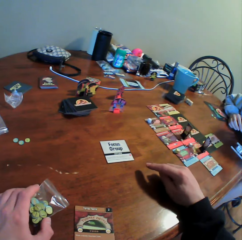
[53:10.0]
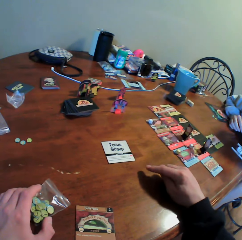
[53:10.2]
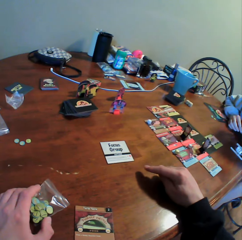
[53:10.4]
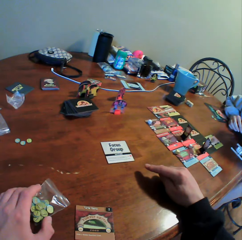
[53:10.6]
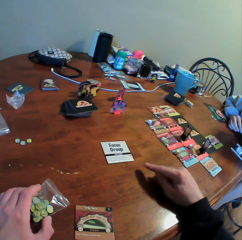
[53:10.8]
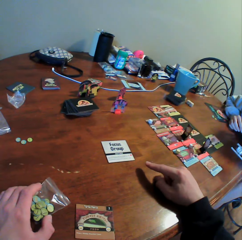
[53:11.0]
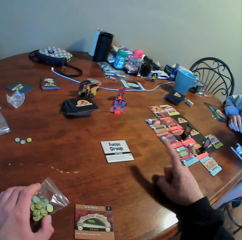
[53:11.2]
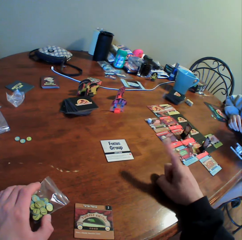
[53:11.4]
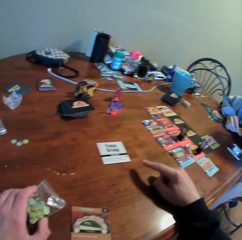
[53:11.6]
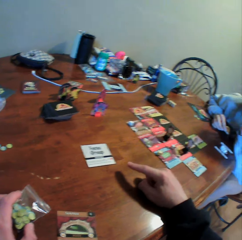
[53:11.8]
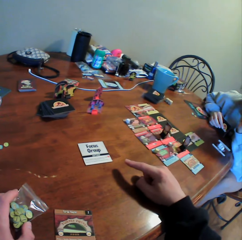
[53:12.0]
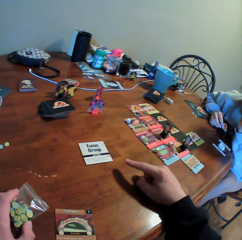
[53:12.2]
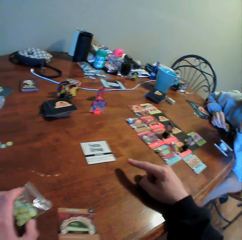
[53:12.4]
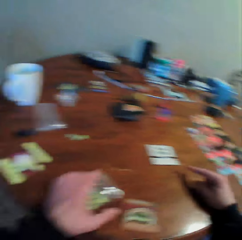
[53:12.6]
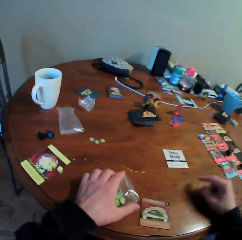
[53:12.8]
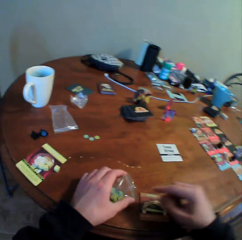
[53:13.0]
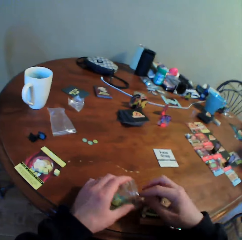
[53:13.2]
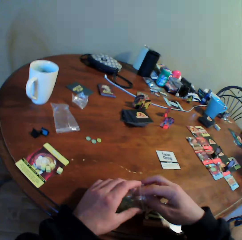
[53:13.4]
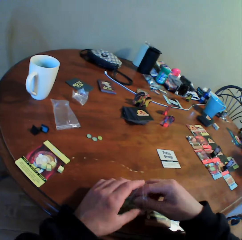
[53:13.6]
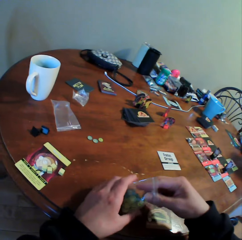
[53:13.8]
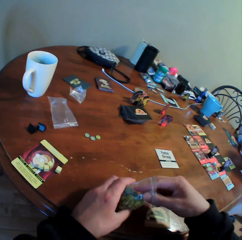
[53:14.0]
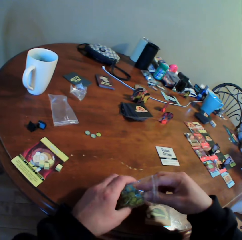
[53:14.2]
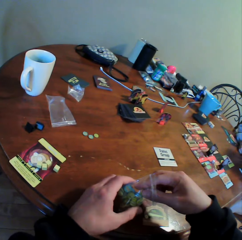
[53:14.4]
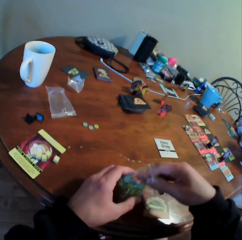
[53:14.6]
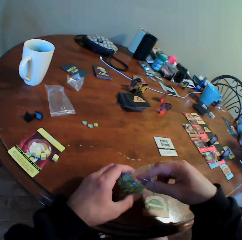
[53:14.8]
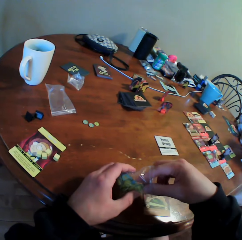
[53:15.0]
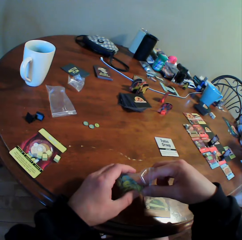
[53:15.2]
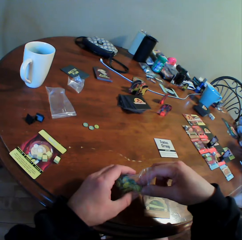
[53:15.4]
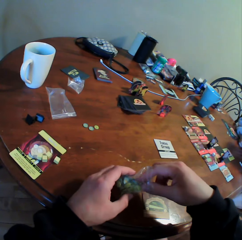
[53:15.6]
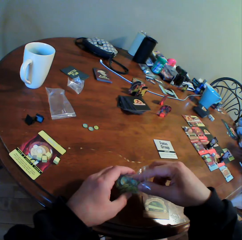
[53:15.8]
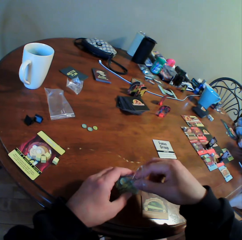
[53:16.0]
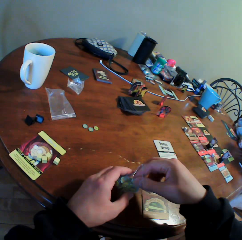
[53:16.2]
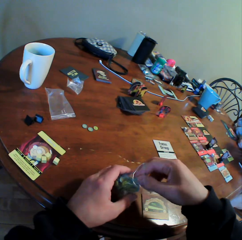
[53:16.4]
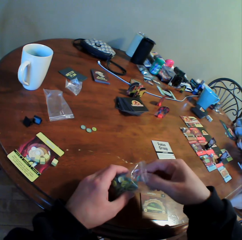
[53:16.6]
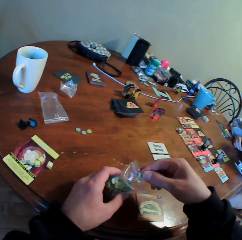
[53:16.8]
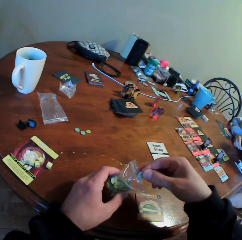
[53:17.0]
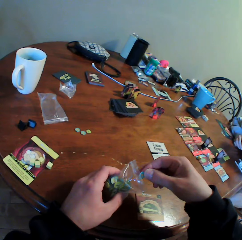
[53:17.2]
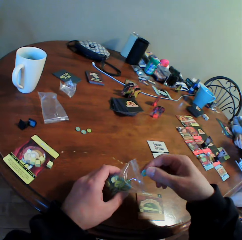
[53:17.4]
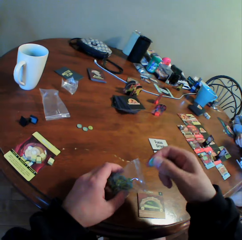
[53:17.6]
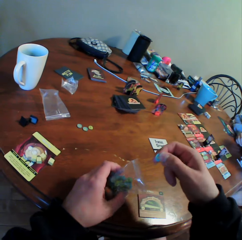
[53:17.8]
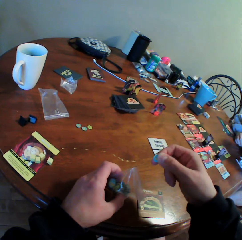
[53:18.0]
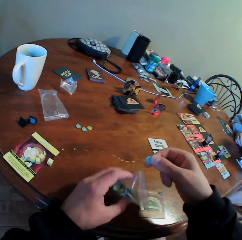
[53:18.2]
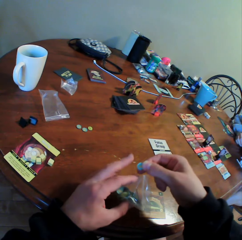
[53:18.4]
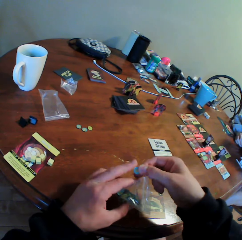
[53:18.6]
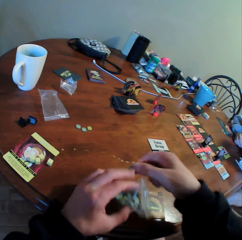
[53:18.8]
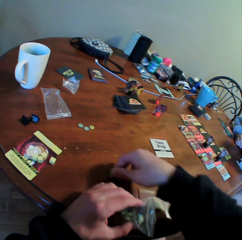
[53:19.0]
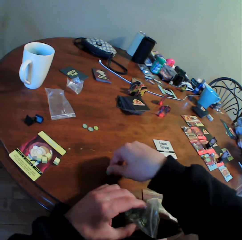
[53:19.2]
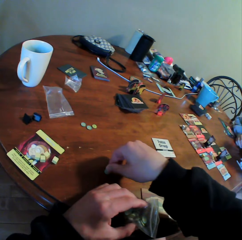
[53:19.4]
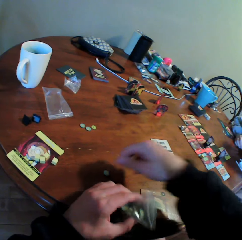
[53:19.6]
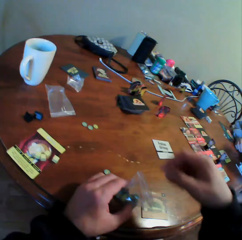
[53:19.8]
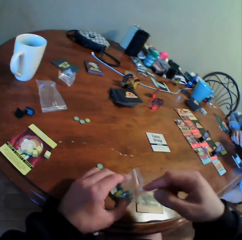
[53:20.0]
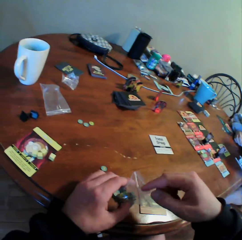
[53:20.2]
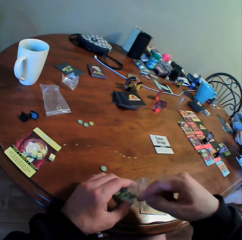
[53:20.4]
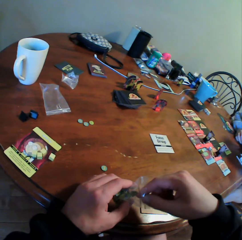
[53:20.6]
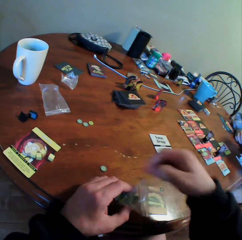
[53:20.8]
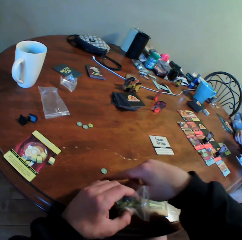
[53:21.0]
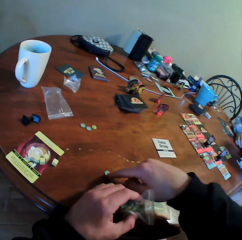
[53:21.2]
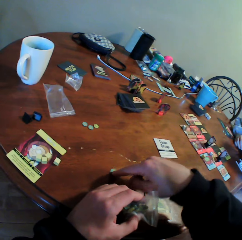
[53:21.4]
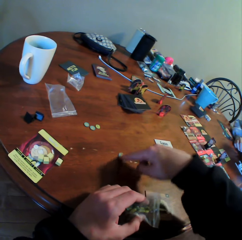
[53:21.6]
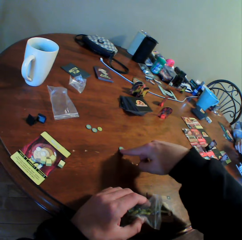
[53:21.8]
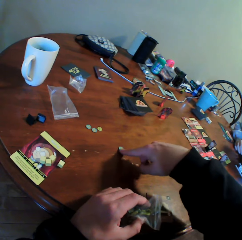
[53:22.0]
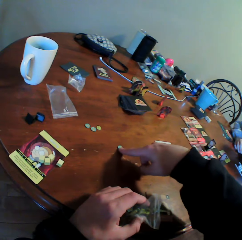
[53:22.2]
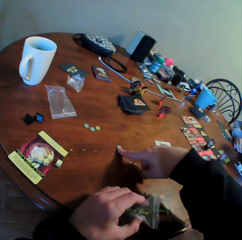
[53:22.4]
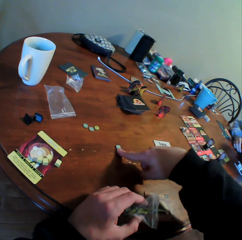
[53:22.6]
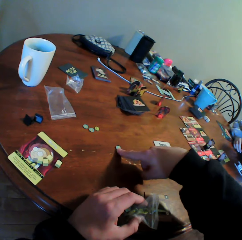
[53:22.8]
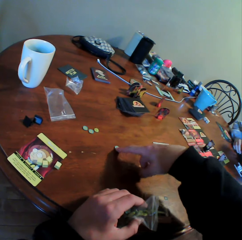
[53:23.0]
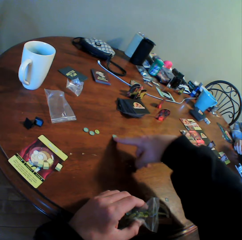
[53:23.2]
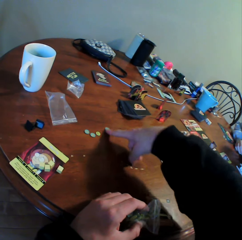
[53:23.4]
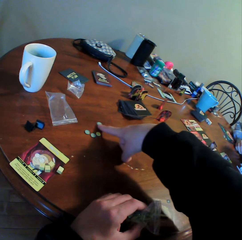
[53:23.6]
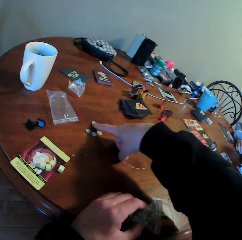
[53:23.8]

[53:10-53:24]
The camera wearer does something. They pick something in a zipper bag. They look at something. They put something on the table. They put fingers in the zipper bag. They move something on the table.

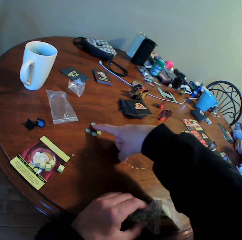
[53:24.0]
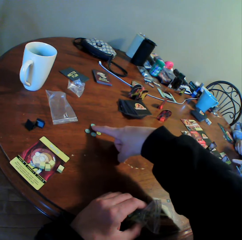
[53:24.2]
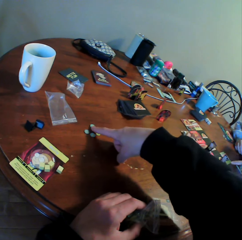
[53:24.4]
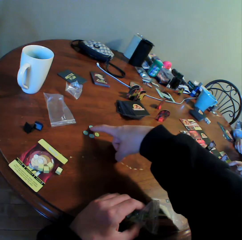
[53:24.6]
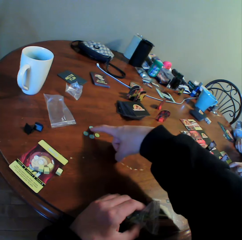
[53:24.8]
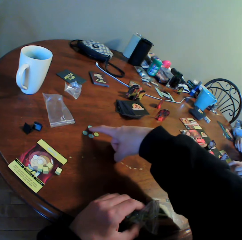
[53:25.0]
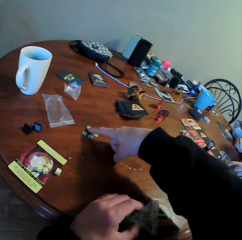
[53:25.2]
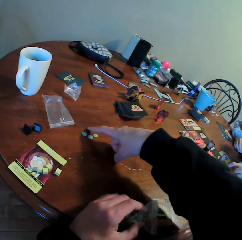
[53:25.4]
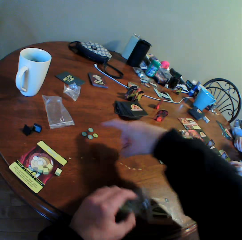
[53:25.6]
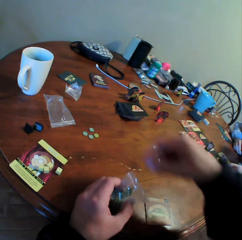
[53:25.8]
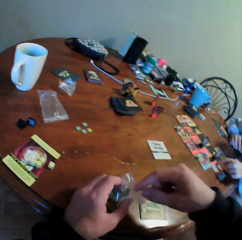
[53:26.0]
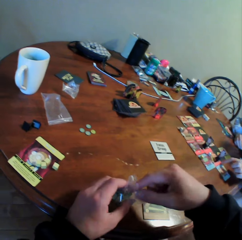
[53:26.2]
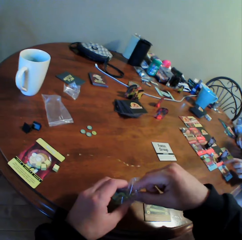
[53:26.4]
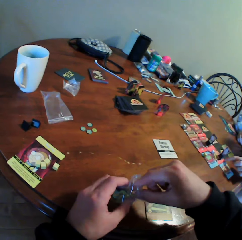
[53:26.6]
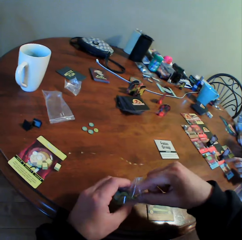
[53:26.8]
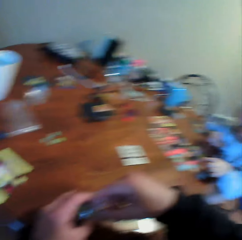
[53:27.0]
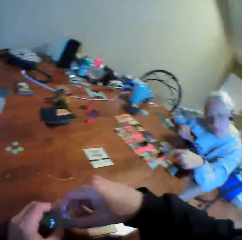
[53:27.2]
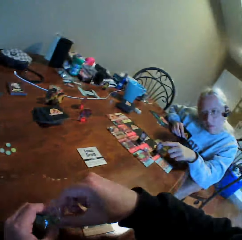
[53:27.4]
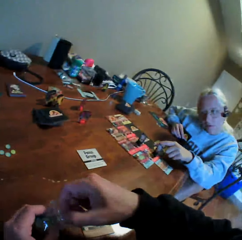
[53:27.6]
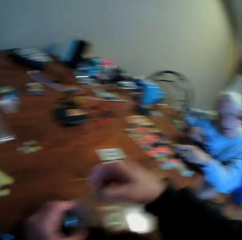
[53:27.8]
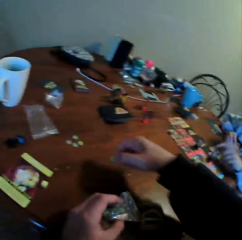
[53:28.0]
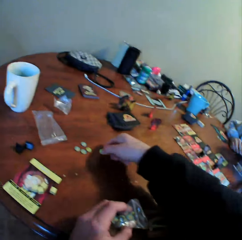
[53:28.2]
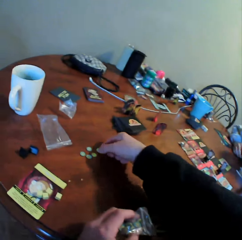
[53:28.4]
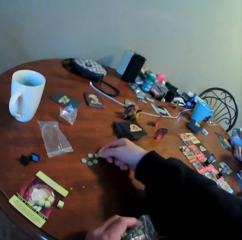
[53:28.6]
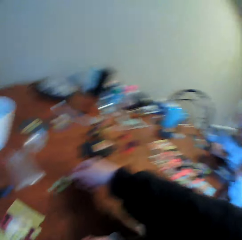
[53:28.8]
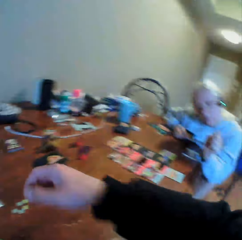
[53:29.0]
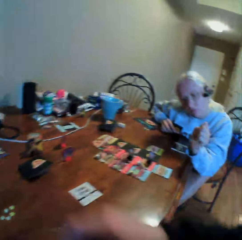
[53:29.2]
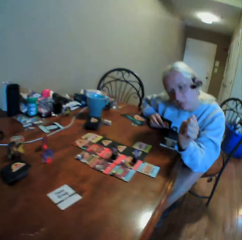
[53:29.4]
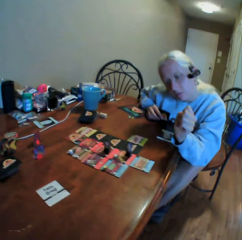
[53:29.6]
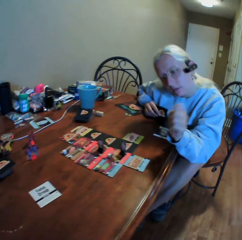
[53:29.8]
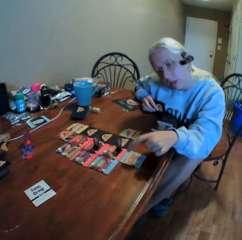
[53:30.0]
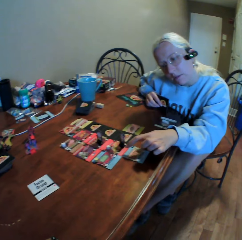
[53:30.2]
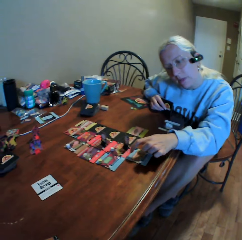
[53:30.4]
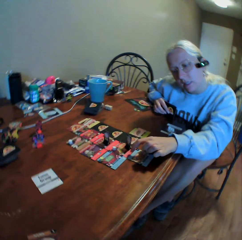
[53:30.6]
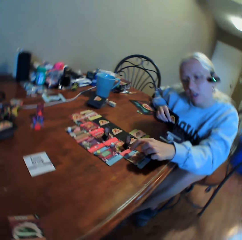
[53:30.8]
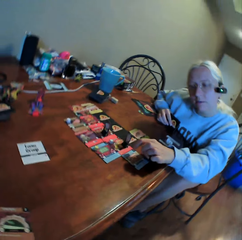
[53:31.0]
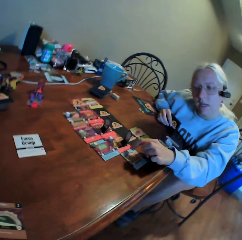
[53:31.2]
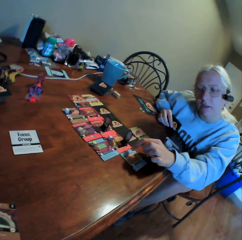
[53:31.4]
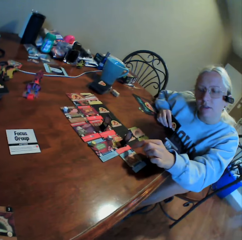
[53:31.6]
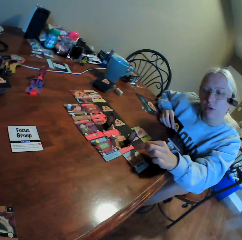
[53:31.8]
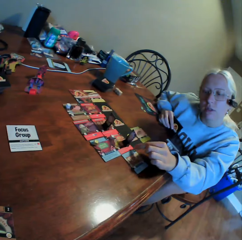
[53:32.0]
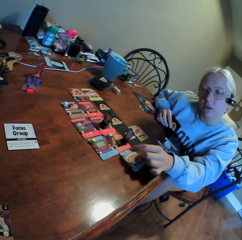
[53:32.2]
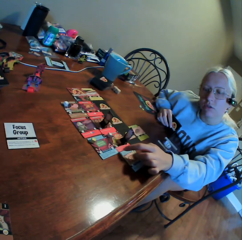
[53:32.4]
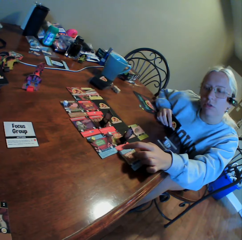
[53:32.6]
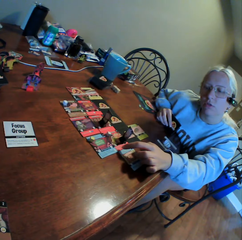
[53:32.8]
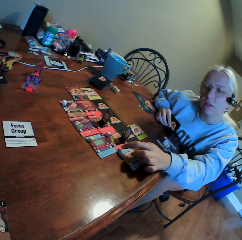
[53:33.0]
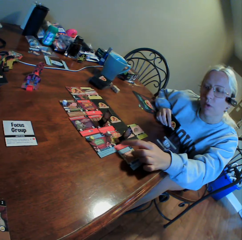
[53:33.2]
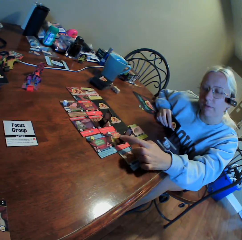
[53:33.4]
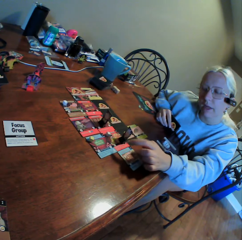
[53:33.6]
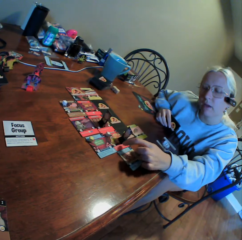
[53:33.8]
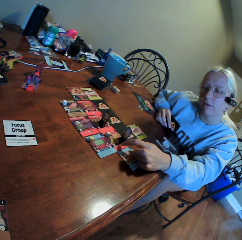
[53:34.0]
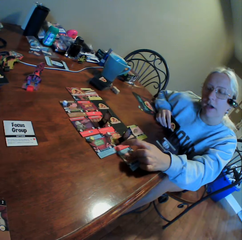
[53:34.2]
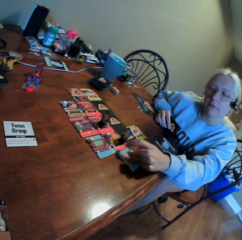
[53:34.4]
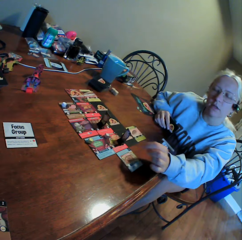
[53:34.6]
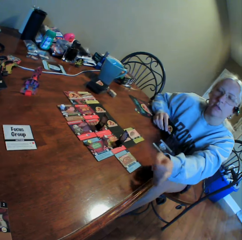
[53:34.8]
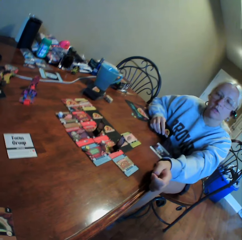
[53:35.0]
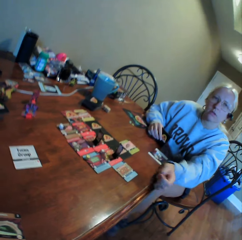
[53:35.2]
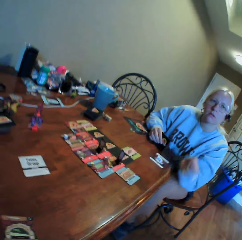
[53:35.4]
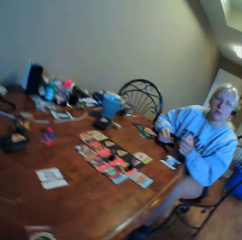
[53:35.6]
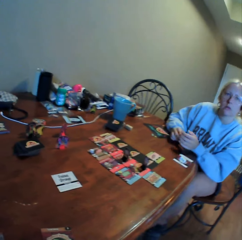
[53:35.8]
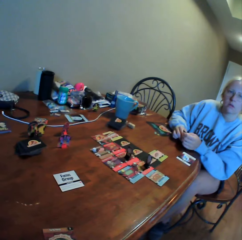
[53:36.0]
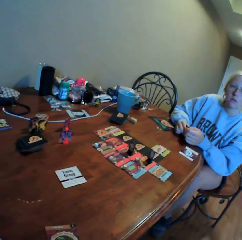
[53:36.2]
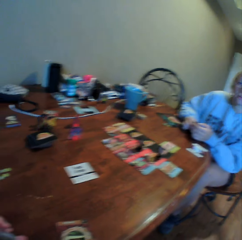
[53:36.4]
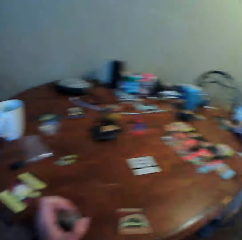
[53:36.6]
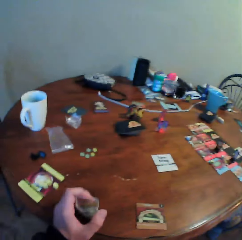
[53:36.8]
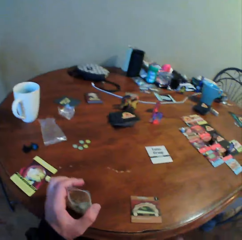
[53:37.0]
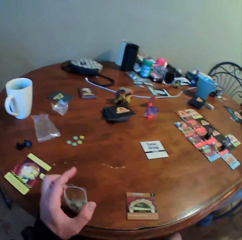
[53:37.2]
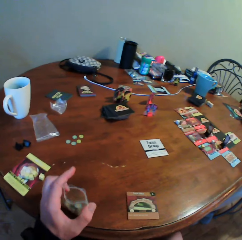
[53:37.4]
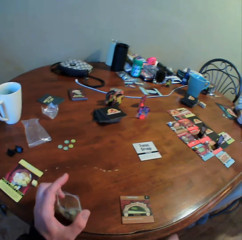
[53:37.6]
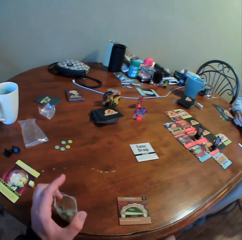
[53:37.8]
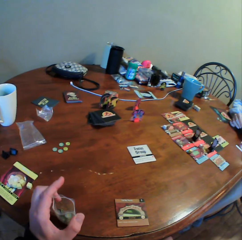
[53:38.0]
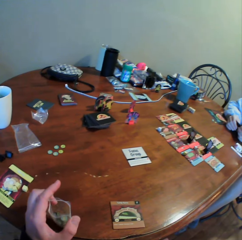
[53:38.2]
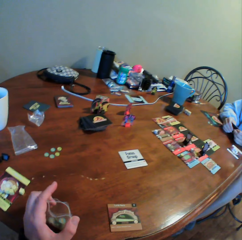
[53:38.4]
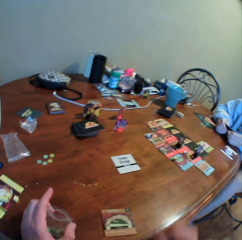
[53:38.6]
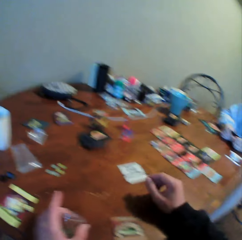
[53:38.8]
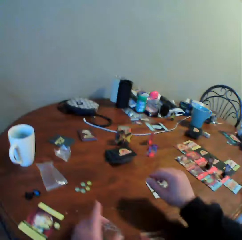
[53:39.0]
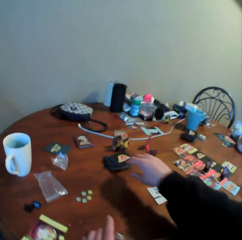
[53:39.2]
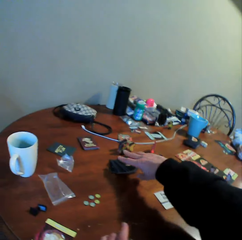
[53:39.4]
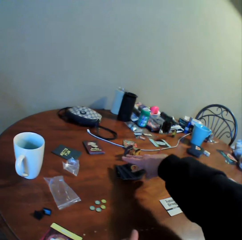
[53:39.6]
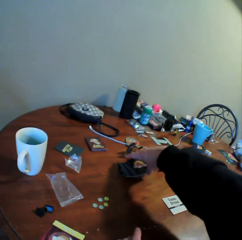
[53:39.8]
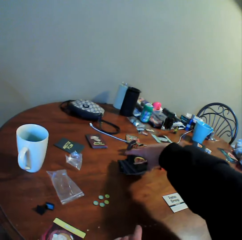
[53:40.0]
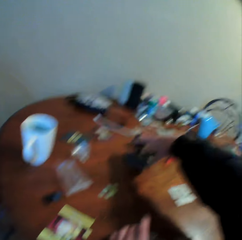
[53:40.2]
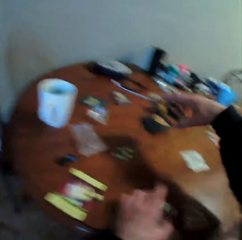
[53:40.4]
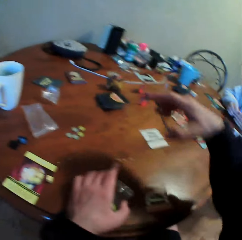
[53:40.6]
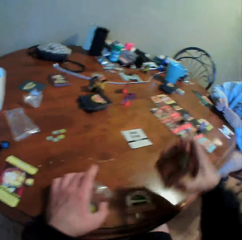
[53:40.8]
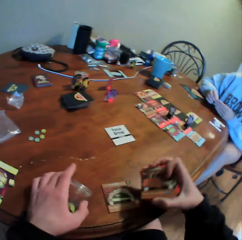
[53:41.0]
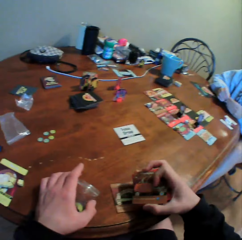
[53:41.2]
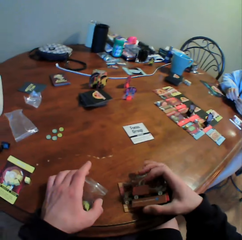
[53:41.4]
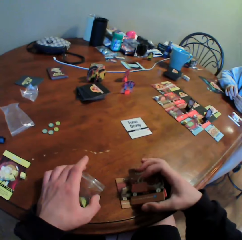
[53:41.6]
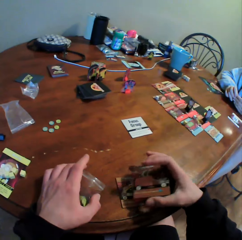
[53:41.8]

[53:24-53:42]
A woman uses gestures. The camera wearer picks something in a zipper bag. The woman points at something on the table. The camera wearer puts something on the table. They look around. The woman does something and uses gestures. The woman points at something on the table. The woman moves around and looks around. The camera wearer moves a hand. They pick a card from the table. The woman looks around.
